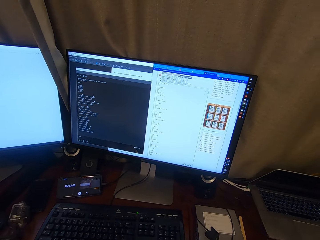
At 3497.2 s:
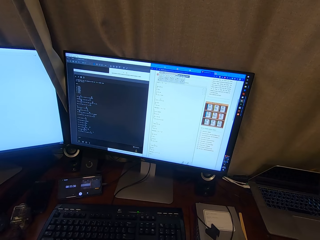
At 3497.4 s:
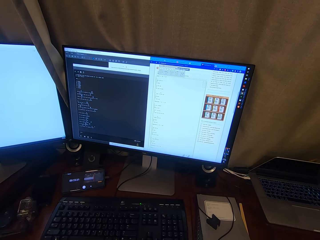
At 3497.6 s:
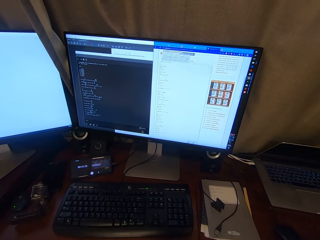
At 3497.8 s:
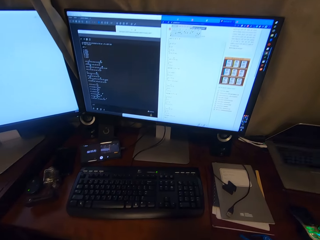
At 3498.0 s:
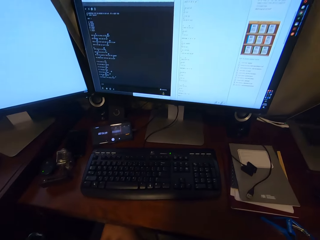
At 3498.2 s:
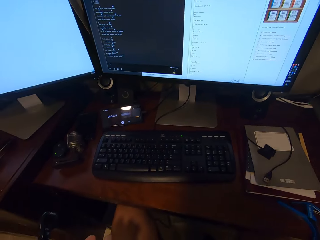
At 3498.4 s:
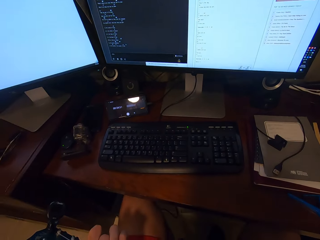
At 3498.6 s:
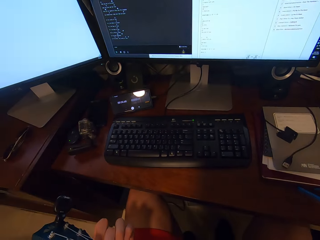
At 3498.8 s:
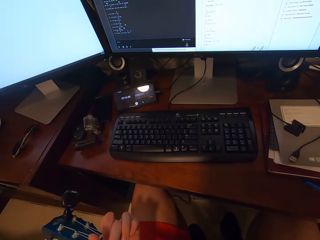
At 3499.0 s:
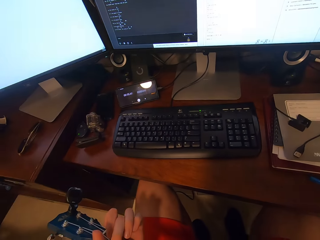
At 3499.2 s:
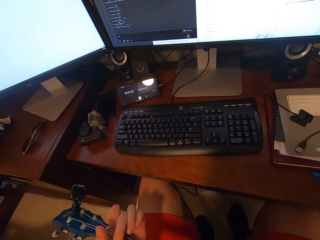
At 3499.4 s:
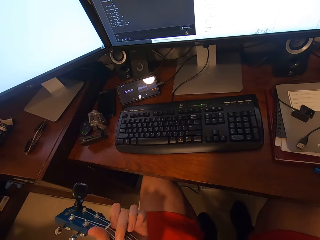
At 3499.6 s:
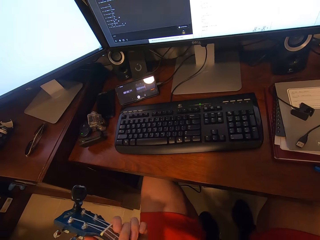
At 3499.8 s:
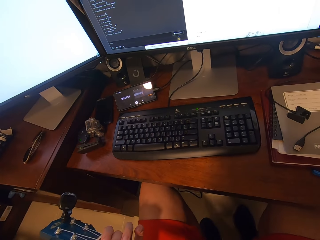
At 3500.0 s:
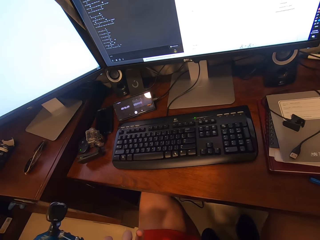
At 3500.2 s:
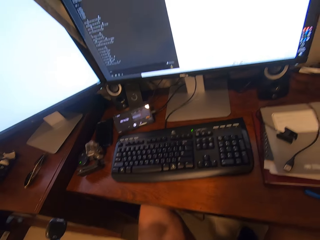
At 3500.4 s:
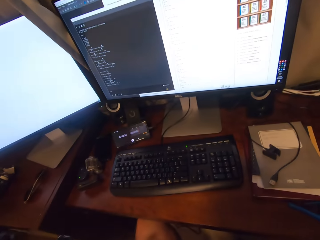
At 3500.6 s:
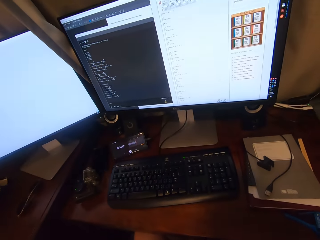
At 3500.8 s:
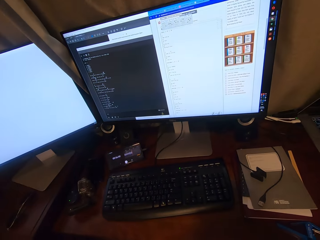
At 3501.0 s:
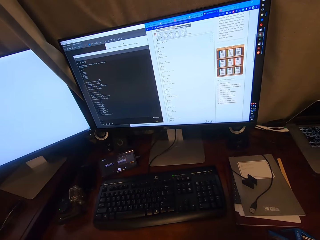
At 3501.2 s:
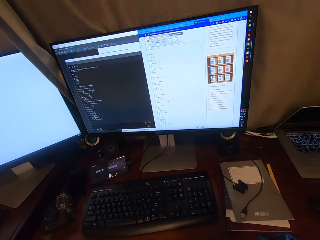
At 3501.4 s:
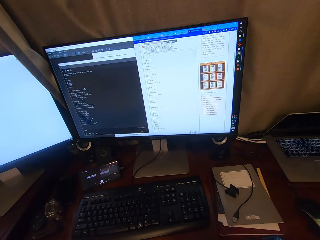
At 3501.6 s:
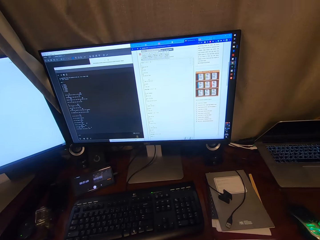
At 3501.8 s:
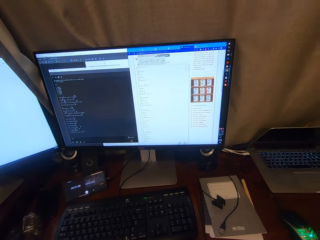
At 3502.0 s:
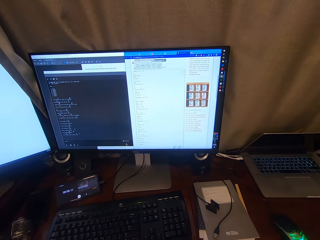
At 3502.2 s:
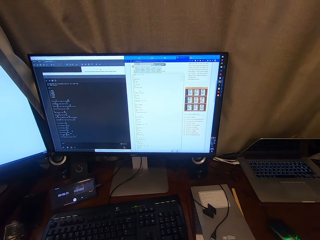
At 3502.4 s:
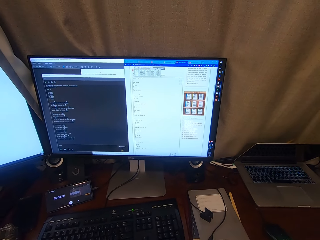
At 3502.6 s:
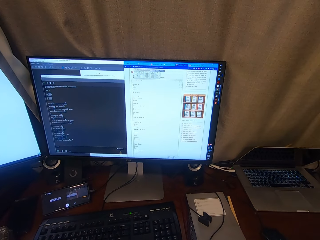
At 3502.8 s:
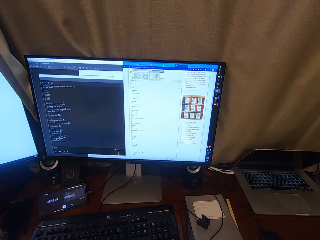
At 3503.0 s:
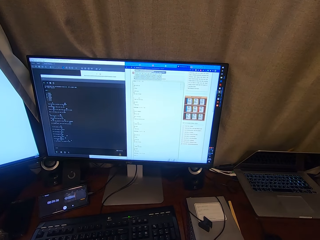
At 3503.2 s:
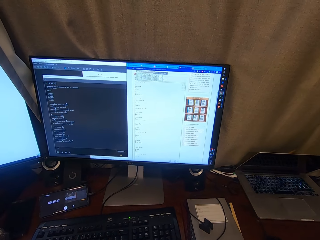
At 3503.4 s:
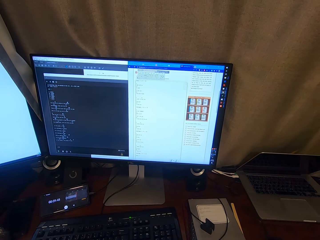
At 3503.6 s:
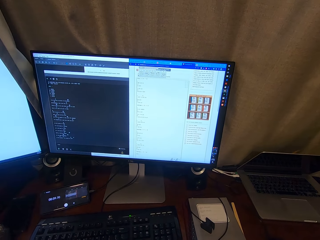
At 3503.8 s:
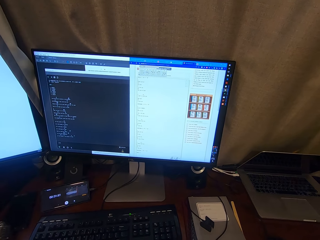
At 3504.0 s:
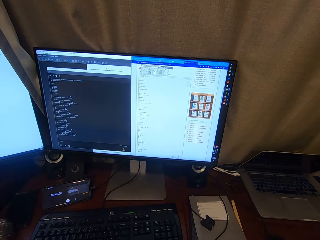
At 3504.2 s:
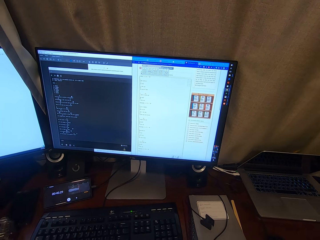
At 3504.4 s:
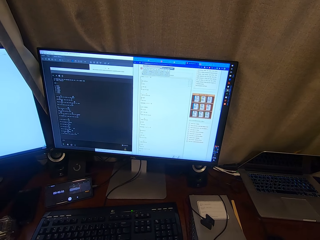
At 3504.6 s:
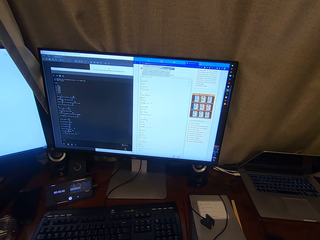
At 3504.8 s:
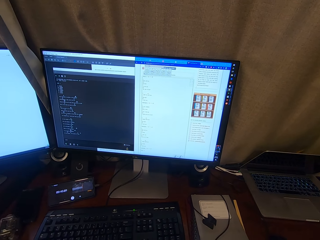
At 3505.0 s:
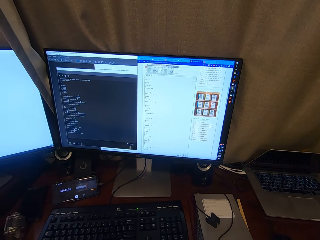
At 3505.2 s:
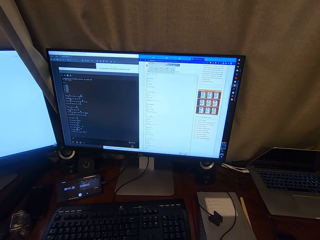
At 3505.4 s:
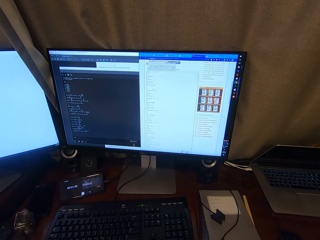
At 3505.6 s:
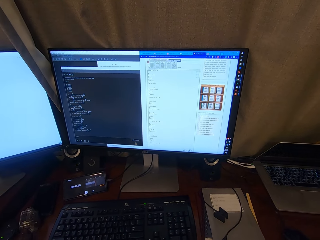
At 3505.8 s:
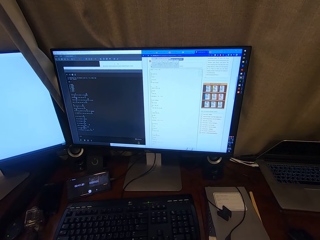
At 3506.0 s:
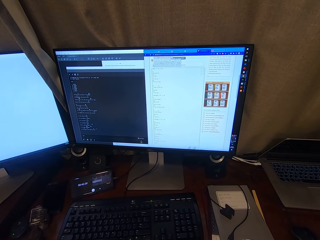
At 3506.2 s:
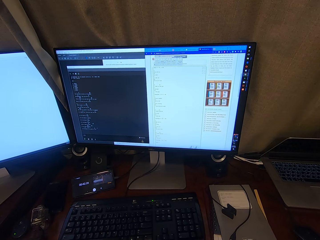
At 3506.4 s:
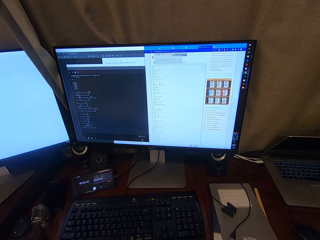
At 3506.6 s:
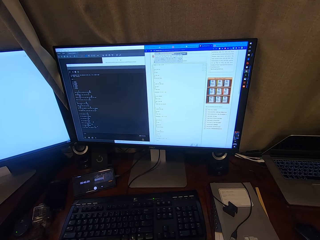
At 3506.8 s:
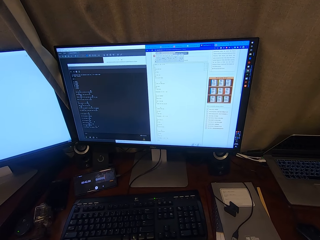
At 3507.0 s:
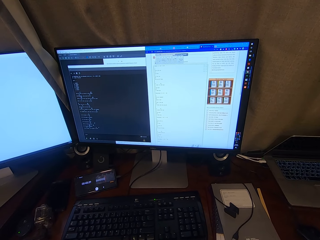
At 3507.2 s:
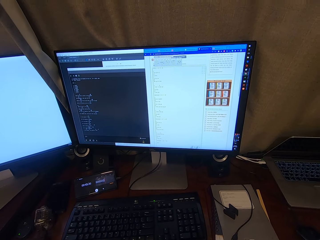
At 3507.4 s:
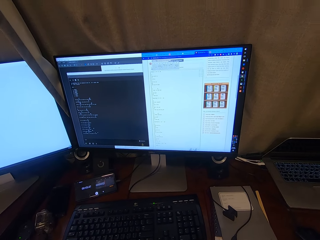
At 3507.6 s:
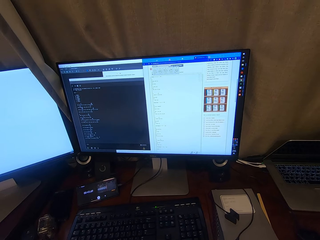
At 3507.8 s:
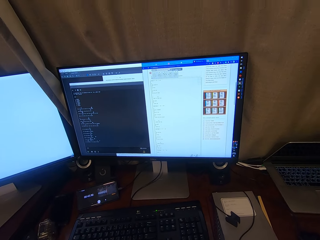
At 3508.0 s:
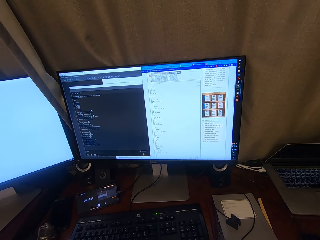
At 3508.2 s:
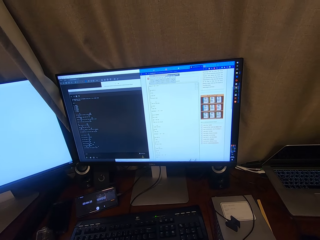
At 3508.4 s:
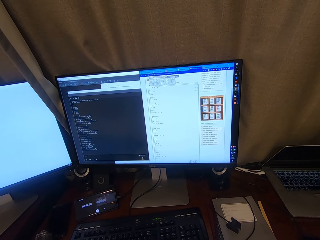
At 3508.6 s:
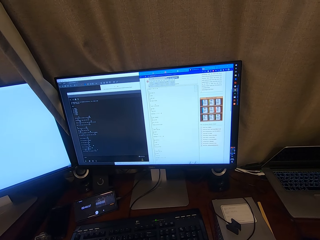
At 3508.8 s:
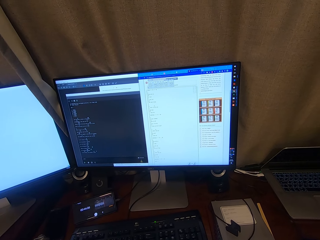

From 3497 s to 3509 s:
The camera wearer looks down to his guitar. He looks at a computer.

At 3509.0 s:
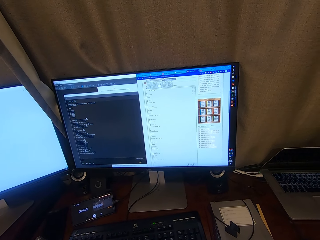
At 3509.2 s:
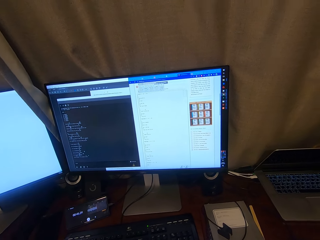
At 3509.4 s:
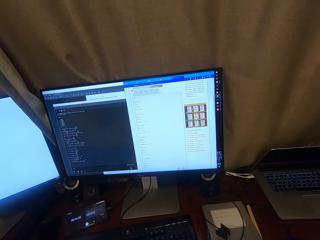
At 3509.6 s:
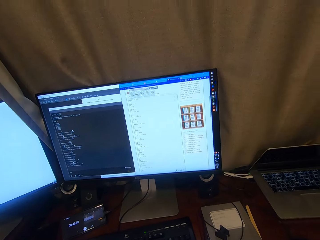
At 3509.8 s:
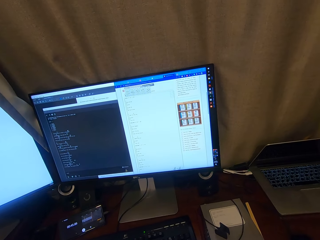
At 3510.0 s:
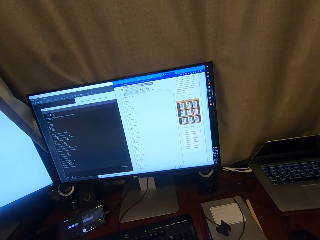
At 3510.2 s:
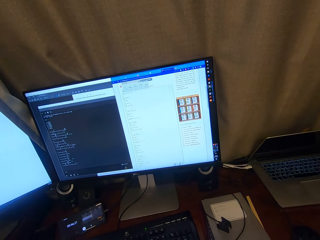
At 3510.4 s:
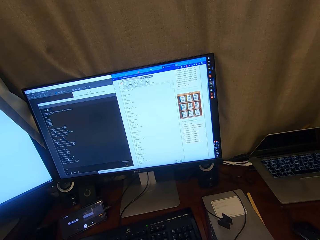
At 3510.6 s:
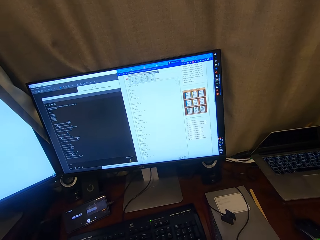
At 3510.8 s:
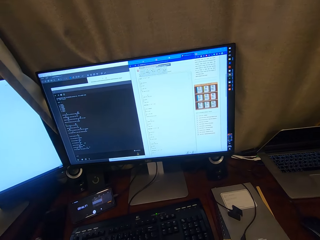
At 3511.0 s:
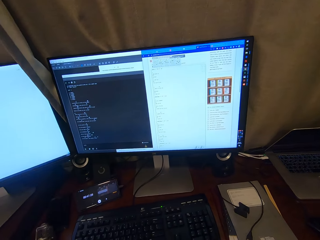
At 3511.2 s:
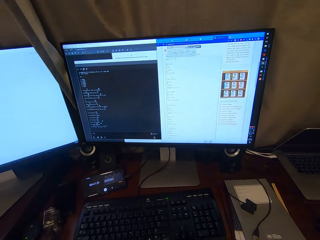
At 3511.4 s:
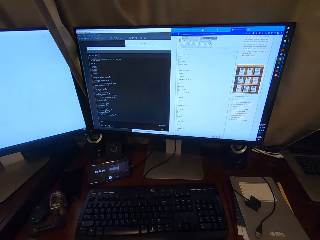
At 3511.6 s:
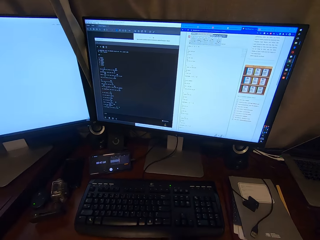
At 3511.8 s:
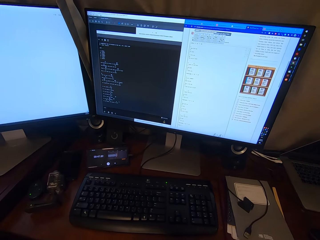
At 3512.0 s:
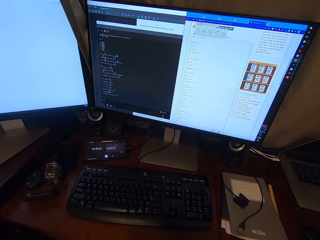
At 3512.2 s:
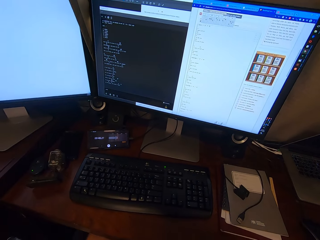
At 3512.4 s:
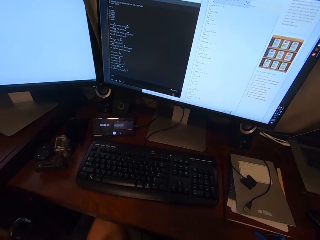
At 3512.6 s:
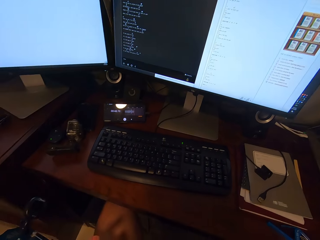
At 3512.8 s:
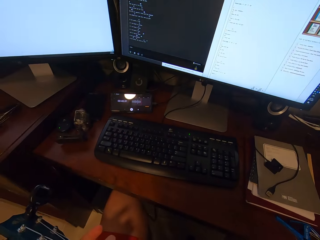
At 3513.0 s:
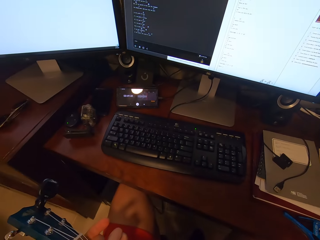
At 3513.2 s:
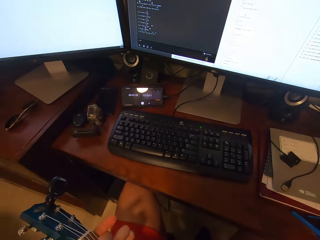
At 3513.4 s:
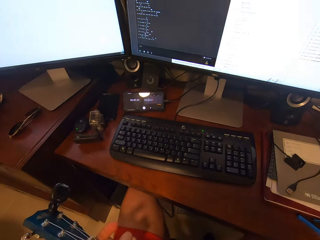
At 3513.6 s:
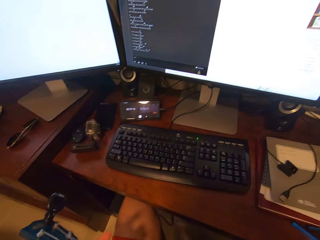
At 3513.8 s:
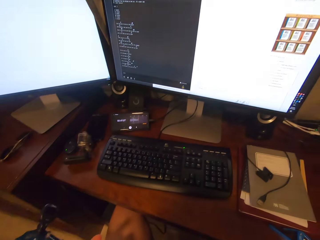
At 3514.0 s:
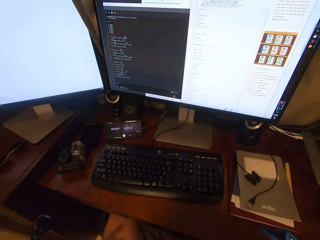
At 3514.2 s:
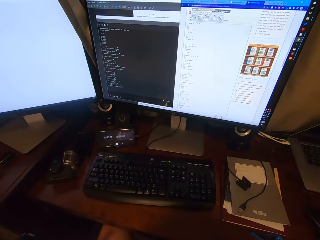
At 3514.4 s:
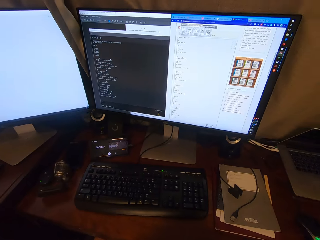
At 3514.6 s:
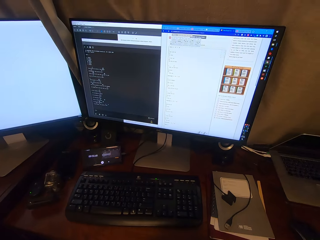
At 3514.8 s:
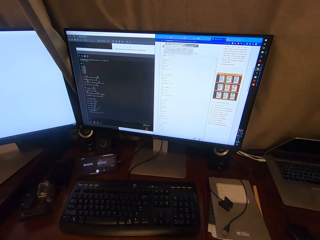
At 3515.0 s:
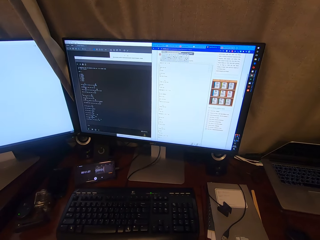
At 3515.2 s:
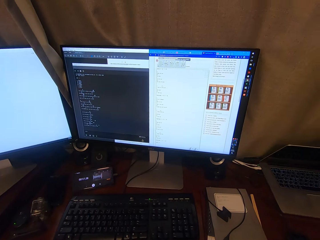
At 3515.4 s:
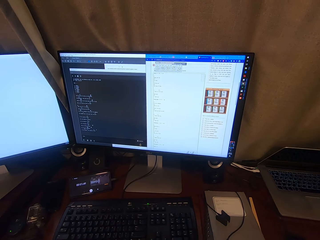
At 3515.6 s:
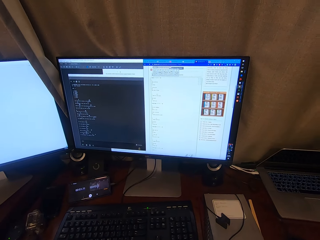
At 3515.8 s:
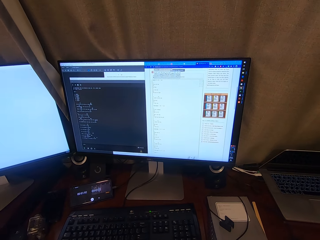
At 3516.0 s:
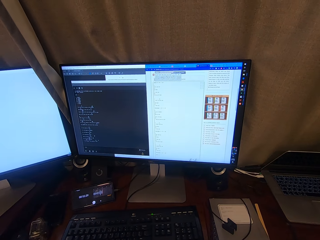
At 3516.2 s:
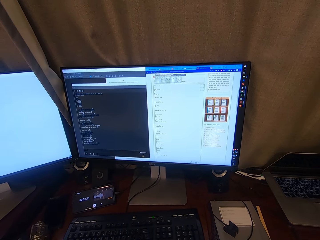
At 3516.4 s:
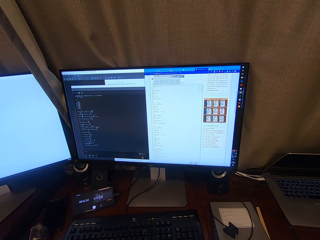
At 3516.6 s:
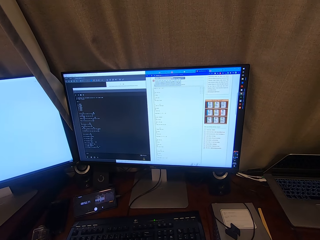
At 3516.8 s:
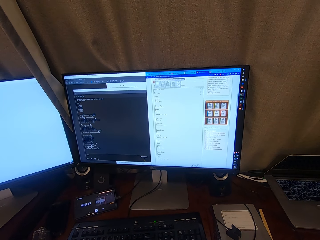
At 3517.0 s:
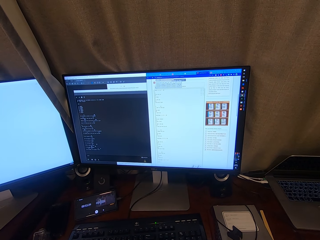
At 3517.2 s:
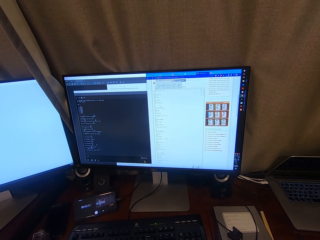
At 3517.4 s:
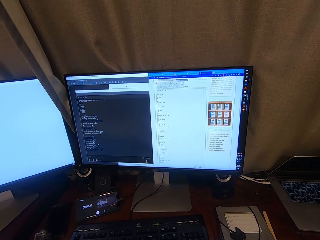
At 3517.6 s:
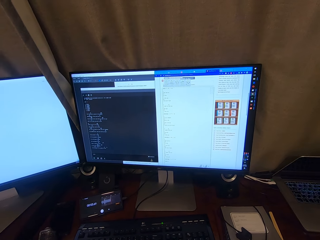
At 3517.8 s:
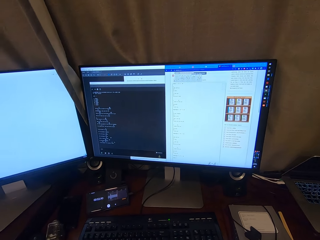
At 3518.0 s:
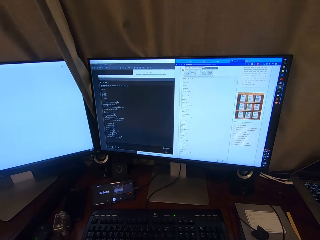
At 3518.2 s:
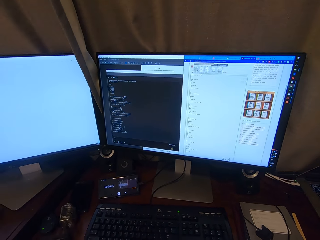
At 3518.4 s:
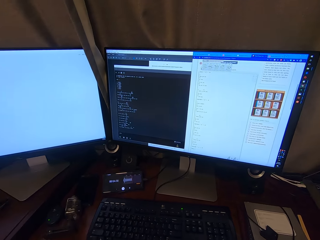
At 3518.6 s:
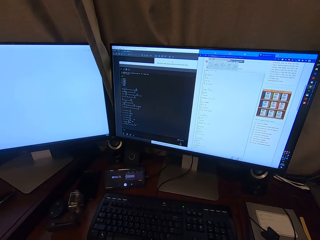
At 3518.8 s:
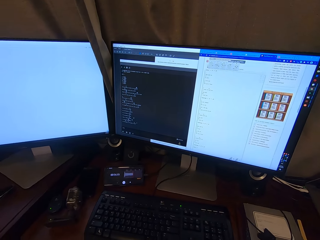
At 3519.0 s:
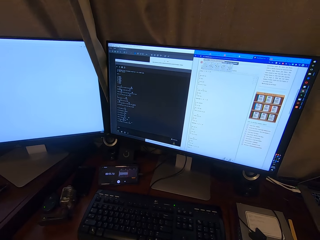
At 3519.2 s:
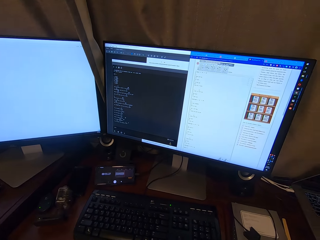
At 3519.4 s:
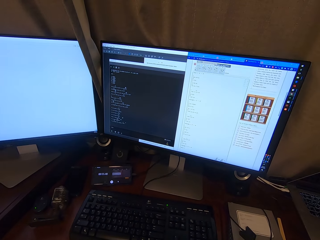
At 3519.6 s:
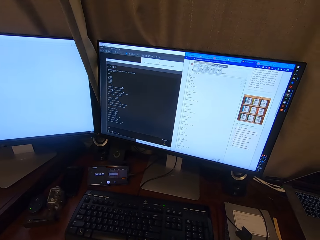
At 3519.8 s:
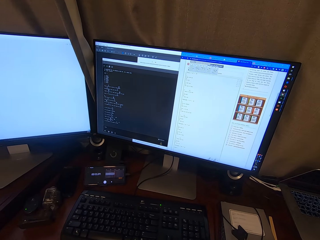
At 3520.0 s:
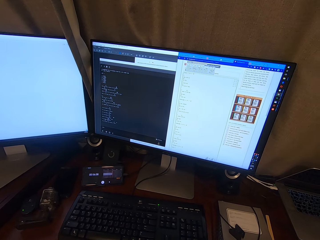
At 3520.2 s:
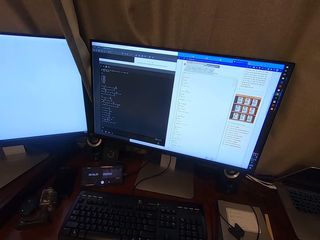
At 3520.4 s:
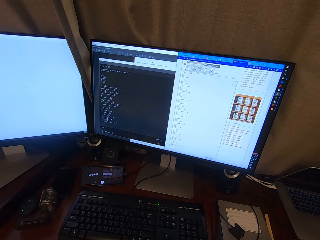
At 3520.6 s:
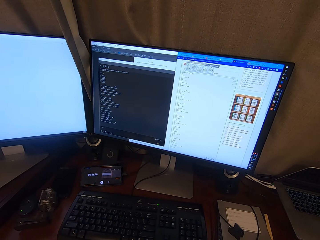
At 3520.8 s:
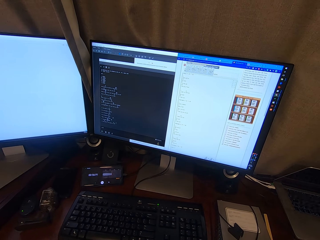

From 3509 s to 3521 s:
The camera wearer looks down to his guitar. He looks at a computer.
